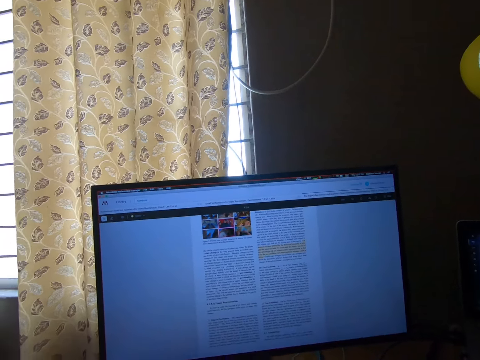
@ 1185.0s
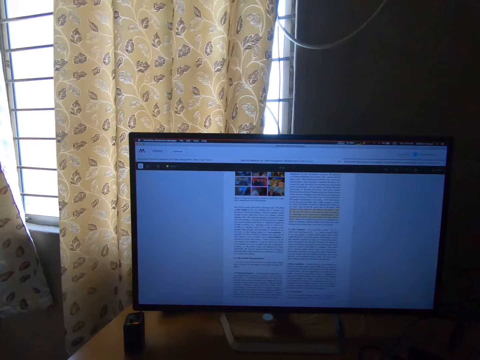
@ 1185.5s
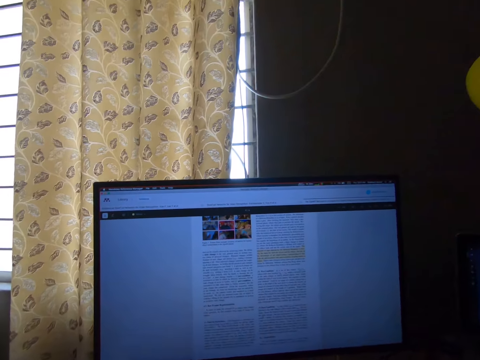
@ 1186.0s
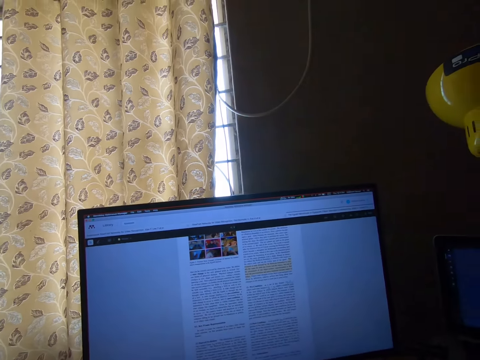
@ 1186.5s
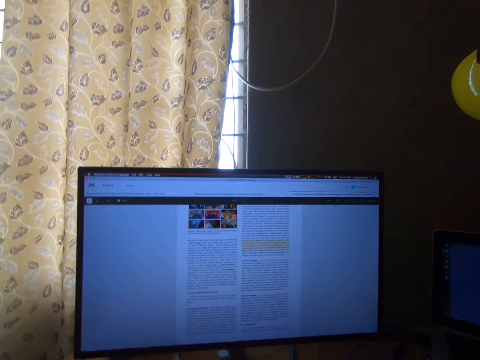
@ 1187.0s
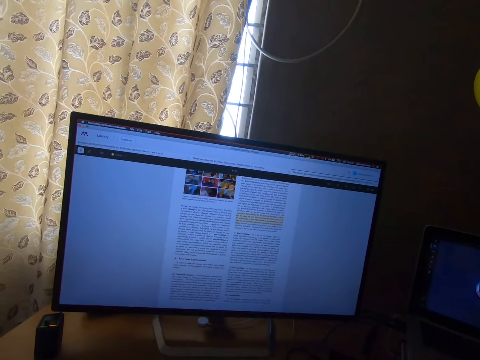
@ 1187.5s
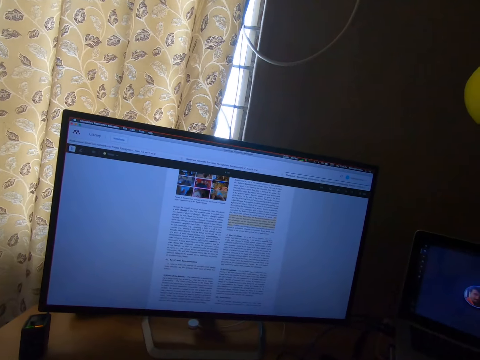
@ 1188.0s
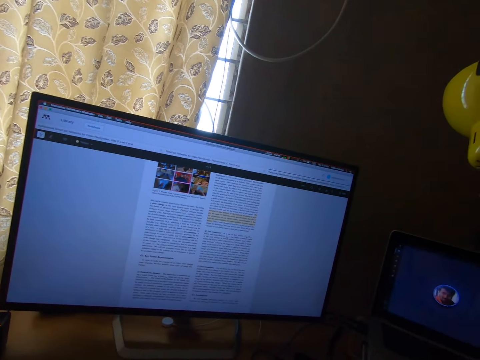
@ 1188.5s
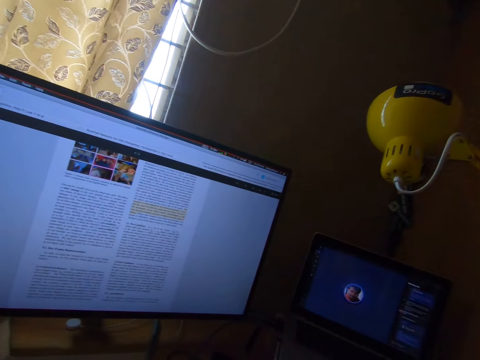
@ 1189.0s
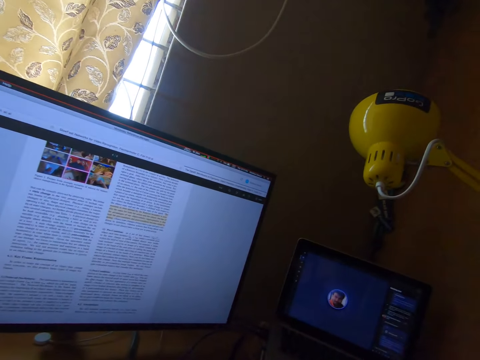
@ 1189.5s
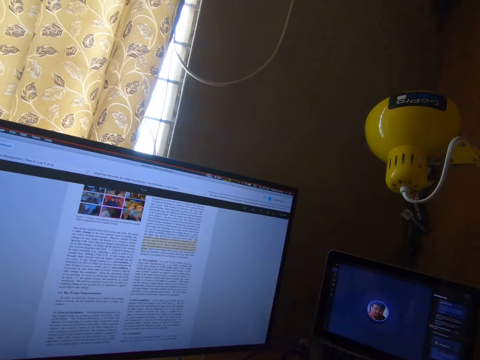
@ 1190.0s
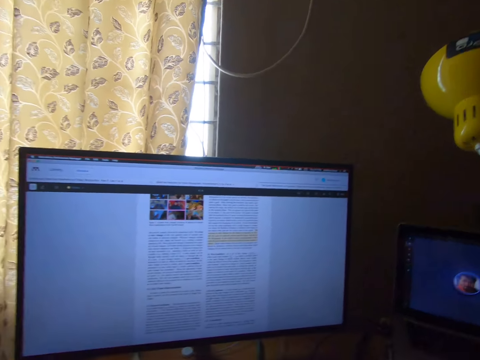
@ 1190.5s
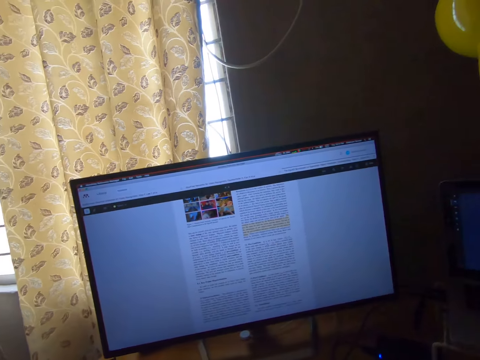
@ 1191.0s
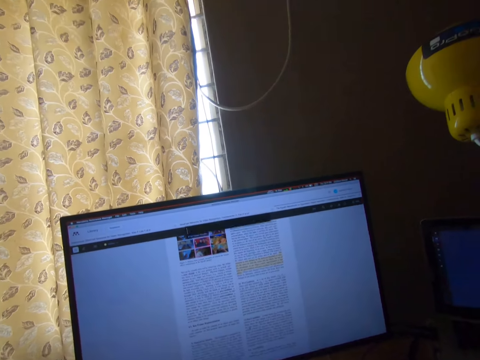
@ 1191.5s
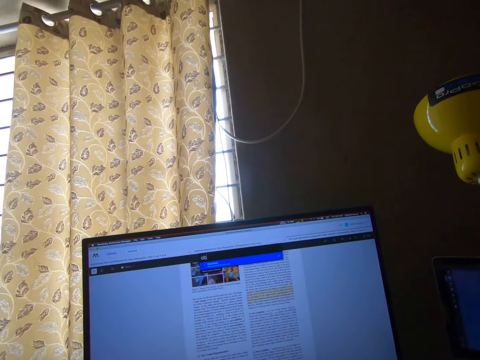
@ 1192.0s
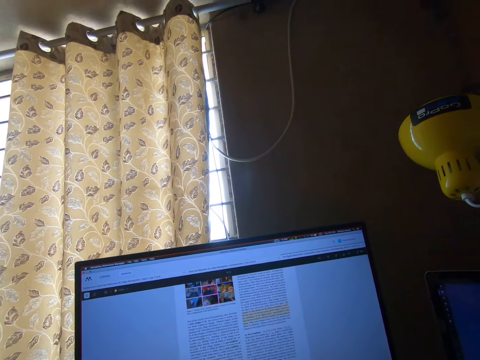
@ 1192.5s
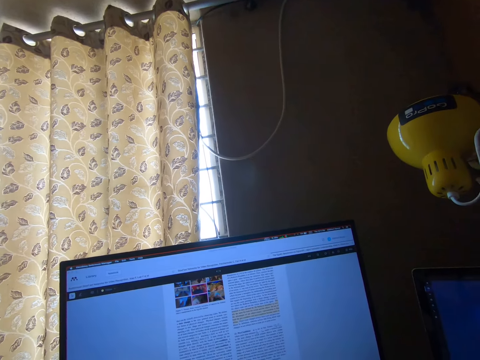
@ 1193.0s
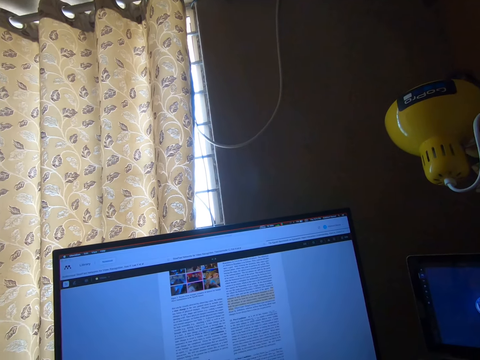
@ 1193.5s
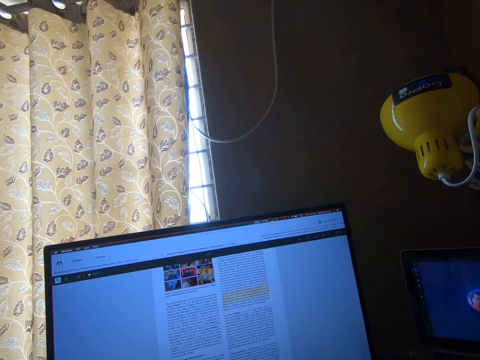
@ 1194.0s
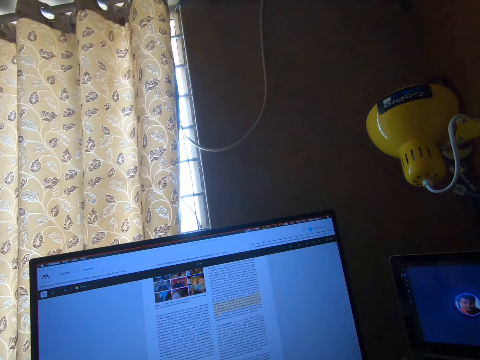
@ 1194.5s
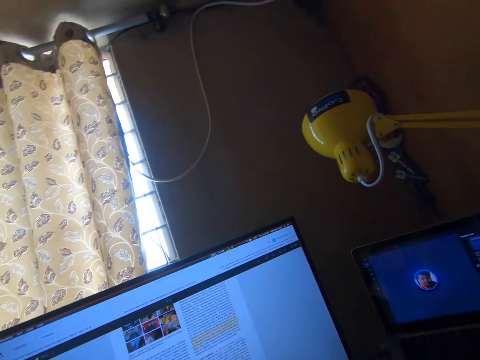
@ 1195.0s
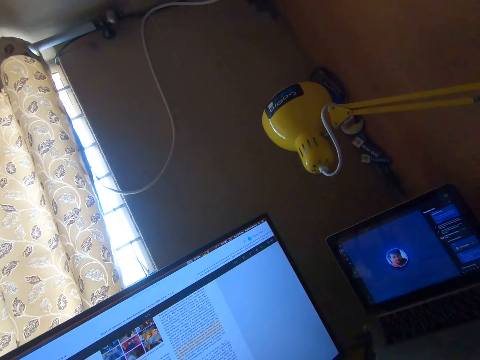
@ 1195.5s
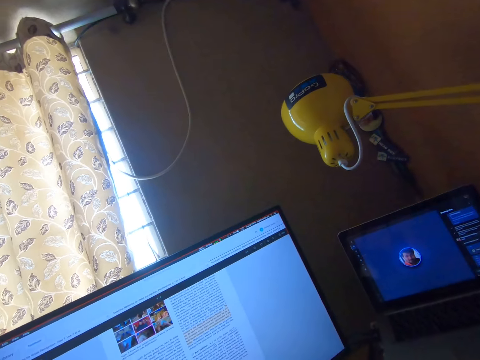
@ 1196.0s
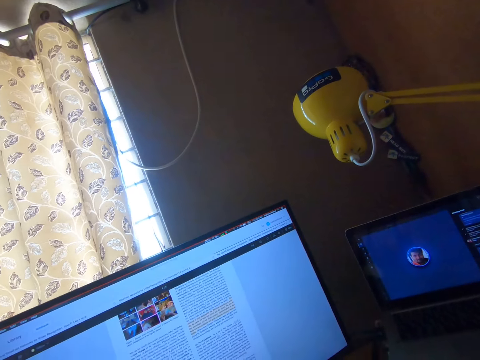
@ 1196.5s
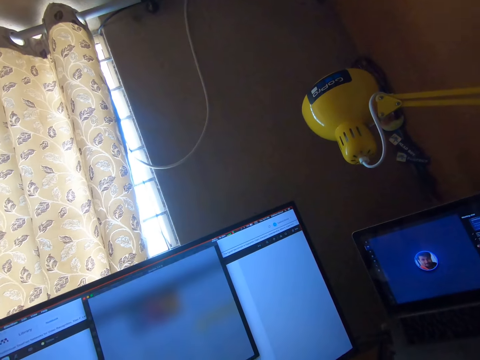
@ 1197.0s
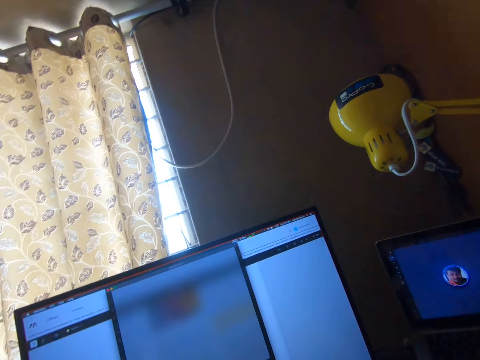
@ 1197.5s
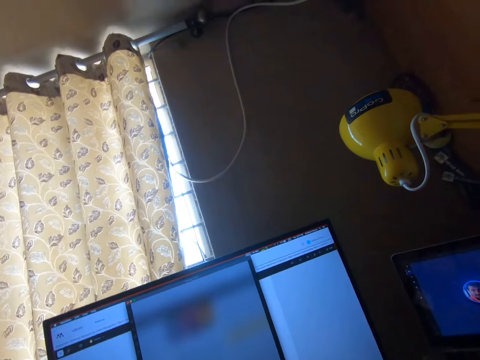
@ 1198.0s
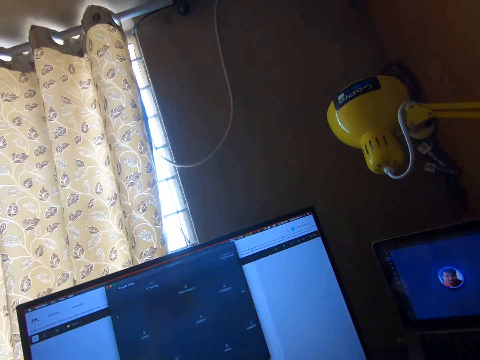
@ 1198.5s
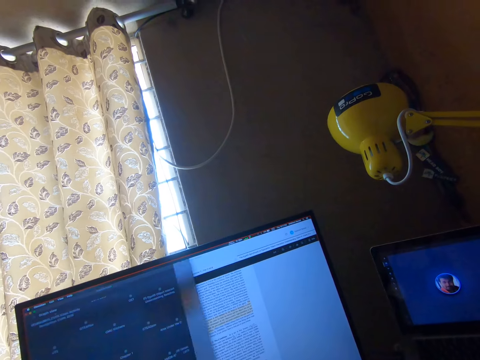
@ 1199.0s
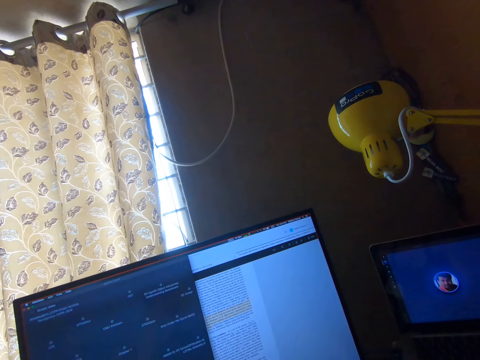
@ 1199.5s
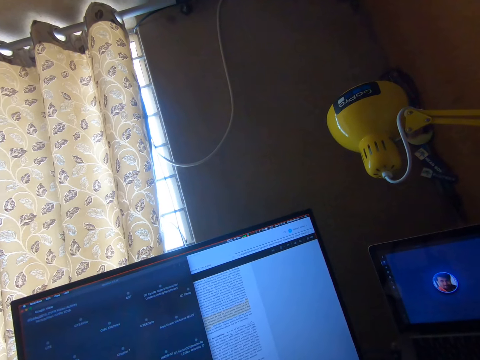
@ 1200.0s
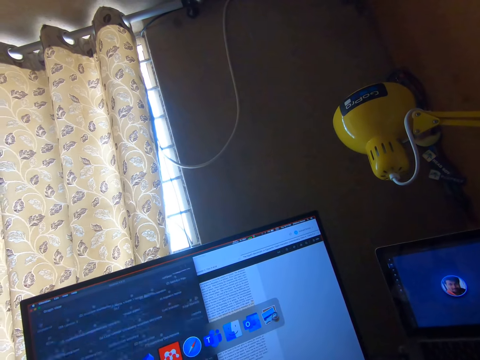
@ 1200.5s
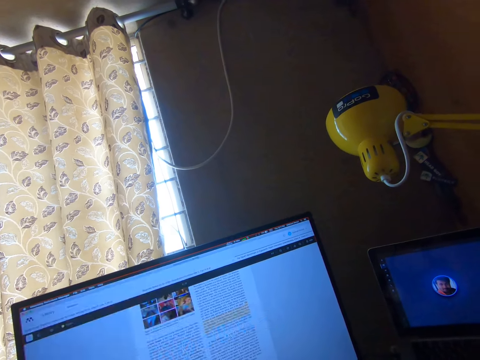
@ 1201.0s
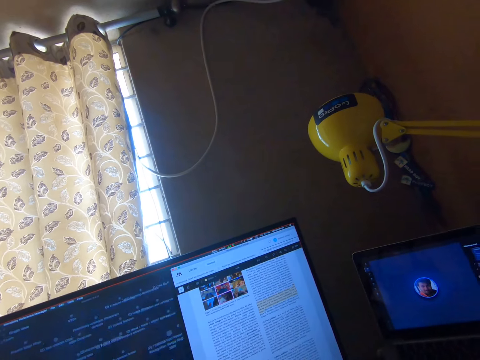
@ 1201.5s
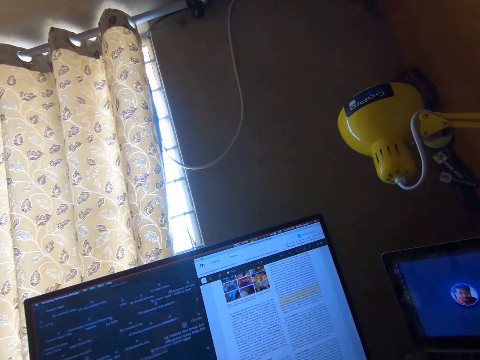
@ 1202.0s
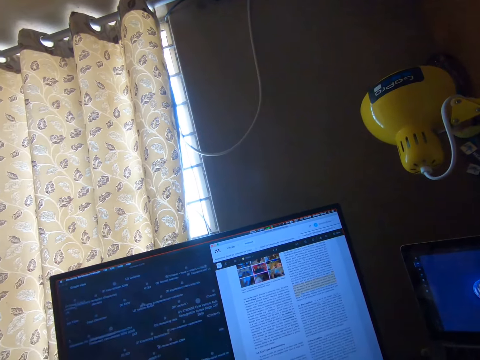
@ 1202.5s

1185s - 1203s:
The camera wearer searches something in his computer.

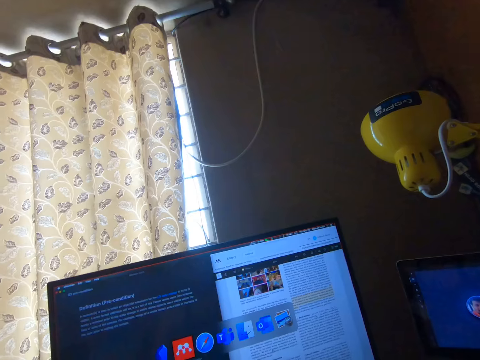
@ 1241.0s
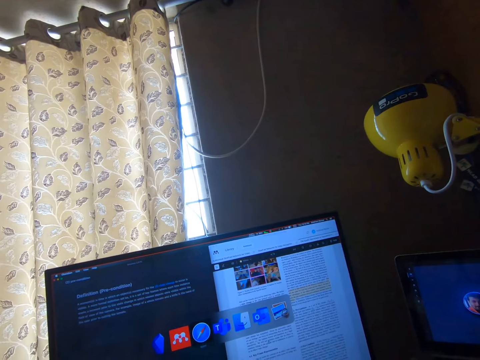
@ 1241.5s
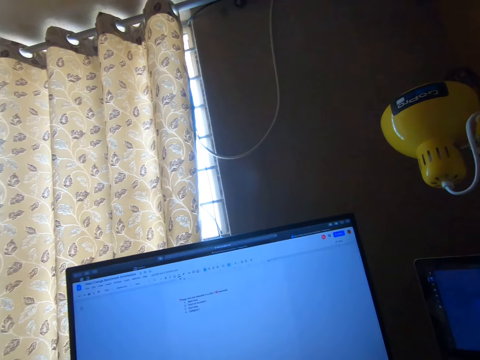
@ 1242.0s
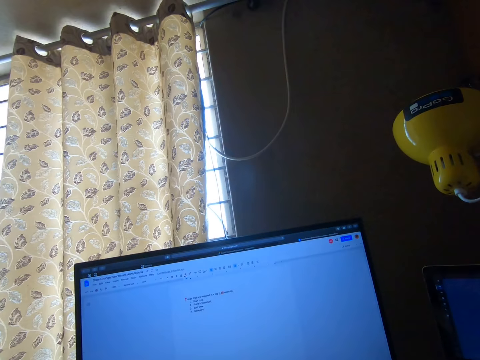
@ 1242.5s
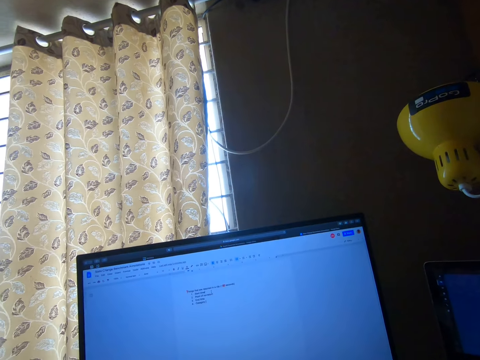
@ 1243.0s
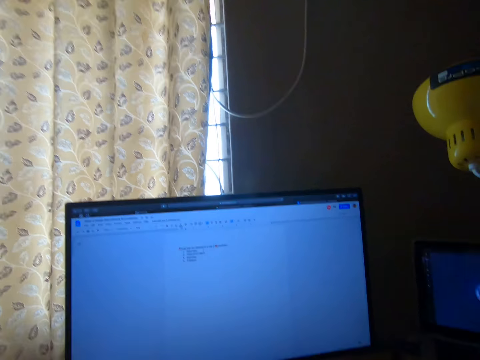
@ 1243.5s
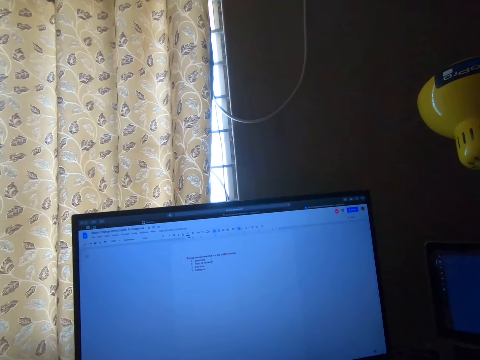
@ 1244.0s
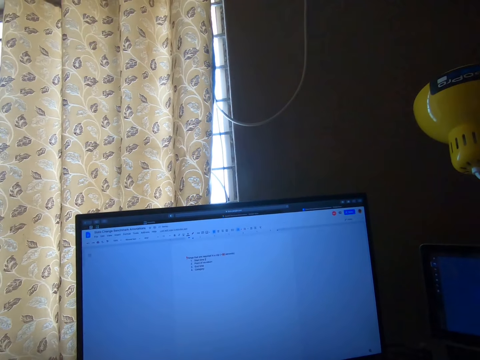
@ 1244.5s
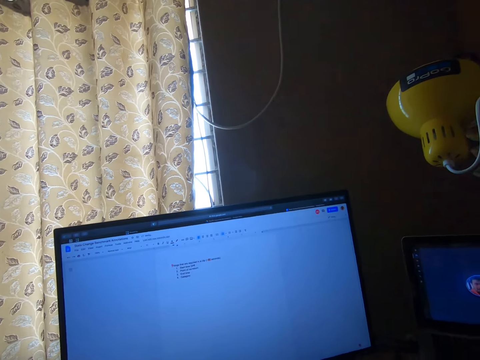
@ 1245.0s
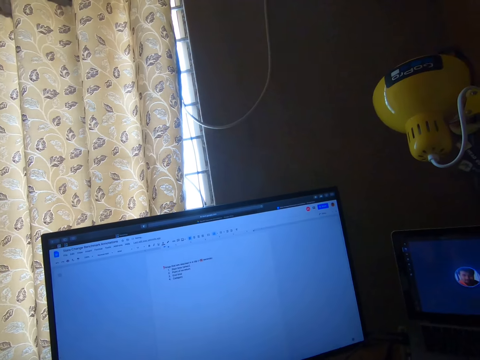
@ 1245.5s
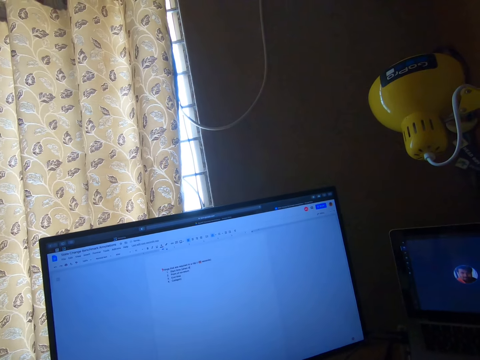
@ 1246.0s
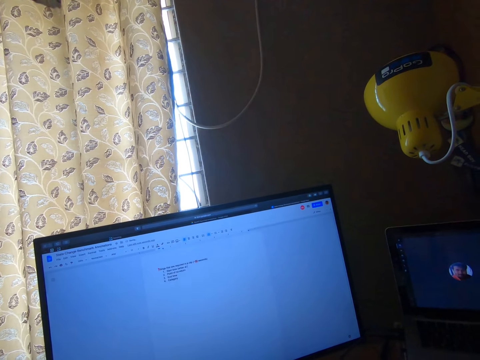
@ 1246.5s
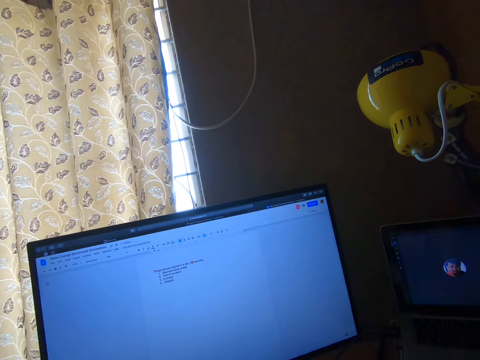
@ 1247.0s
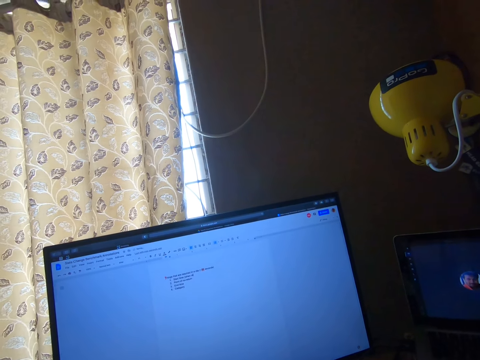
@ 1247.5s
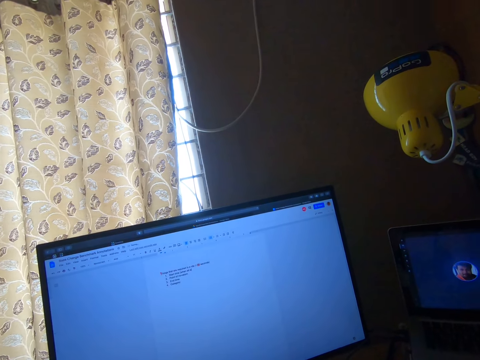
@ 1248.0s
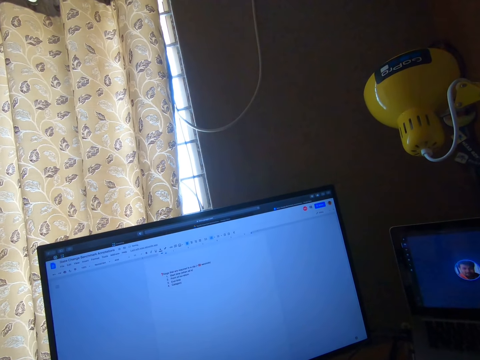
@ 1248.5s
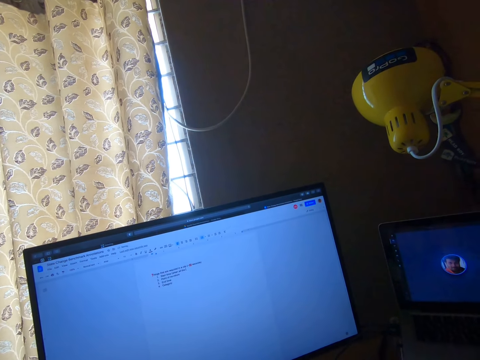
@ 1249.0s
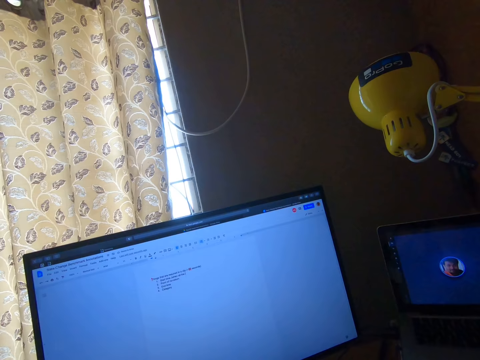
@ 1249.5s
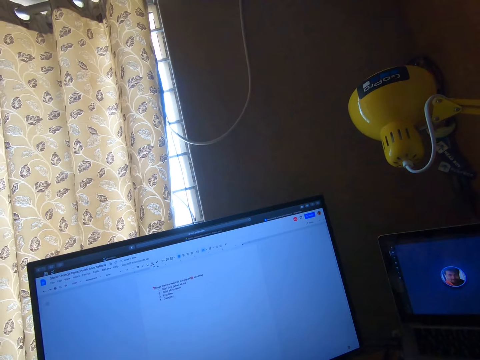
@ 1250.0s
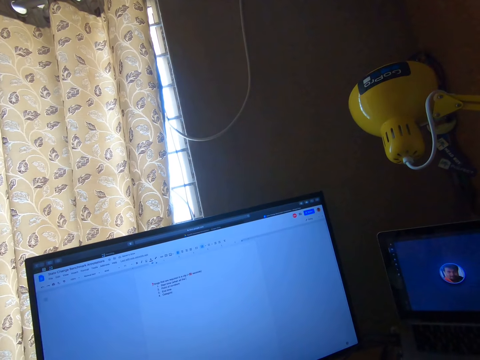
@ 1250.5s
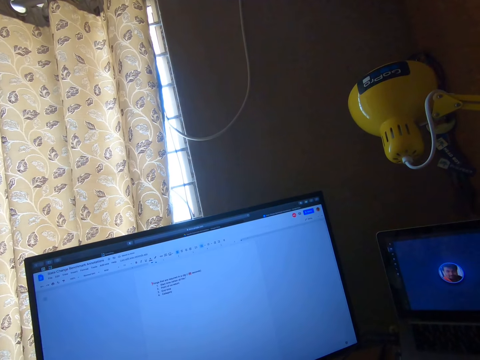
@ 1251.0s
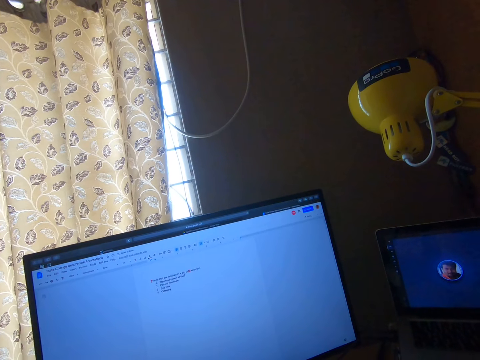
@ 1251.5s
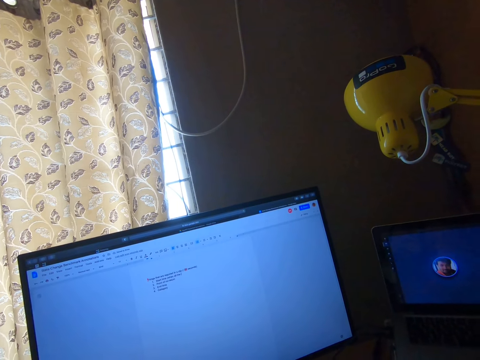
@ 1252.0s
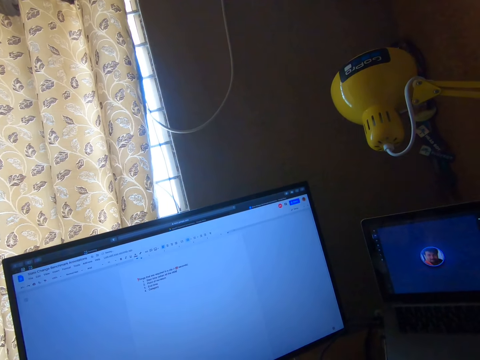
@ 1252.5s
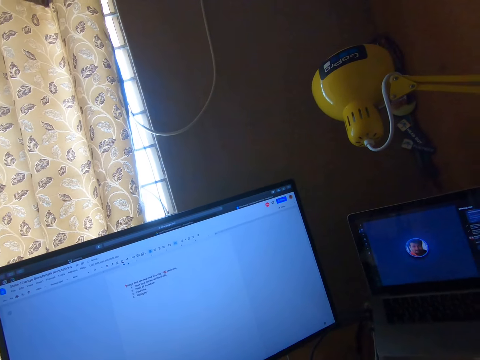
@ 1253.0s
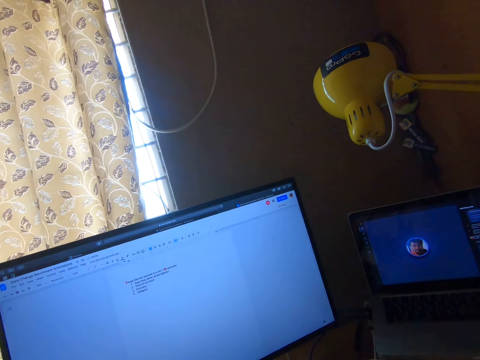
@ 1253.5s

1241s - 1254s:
The camera wearer types words in the computer.
